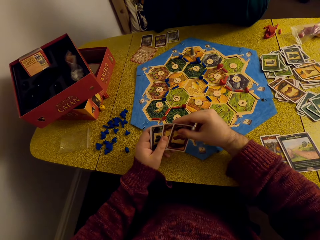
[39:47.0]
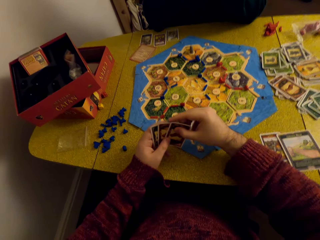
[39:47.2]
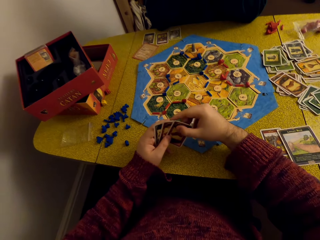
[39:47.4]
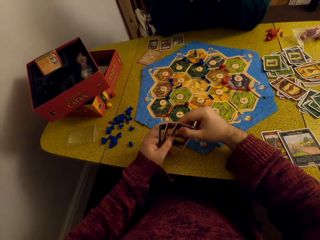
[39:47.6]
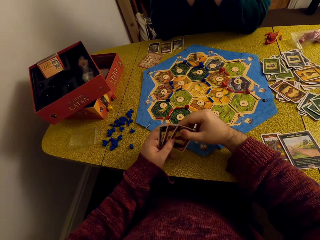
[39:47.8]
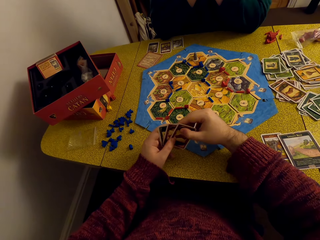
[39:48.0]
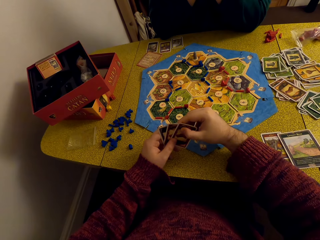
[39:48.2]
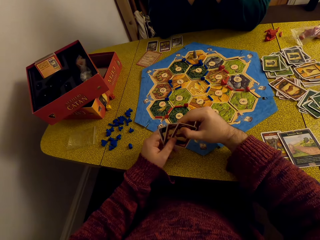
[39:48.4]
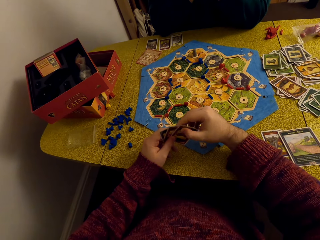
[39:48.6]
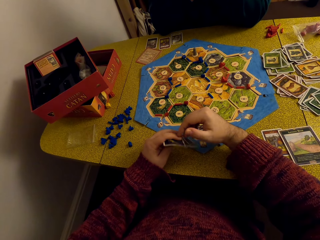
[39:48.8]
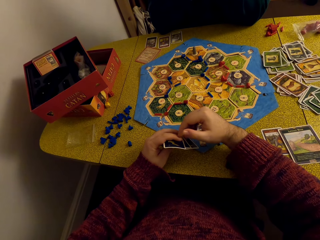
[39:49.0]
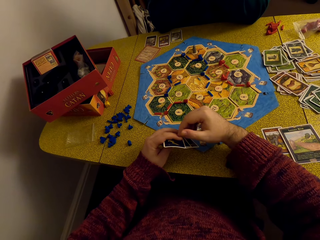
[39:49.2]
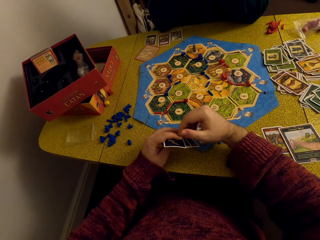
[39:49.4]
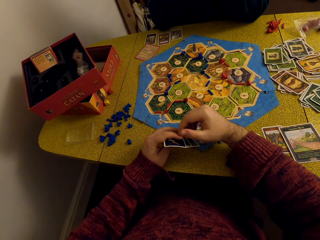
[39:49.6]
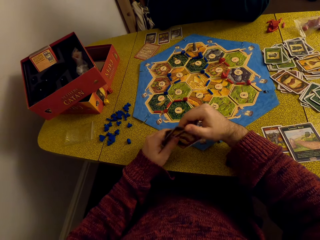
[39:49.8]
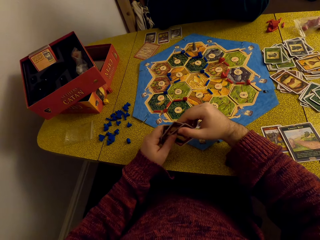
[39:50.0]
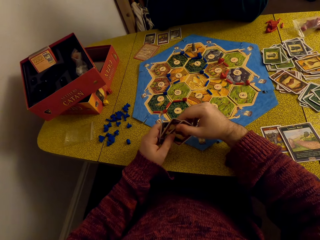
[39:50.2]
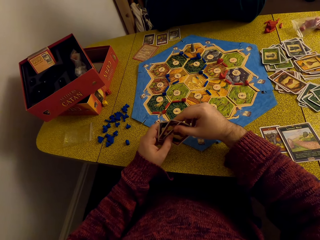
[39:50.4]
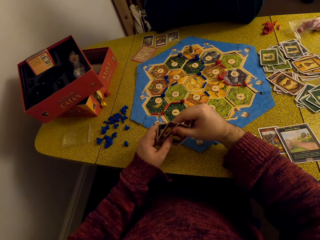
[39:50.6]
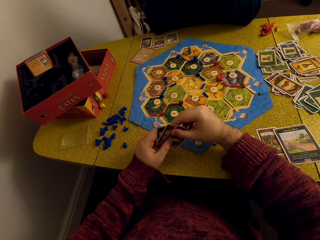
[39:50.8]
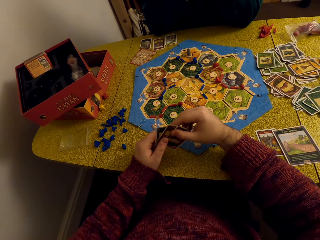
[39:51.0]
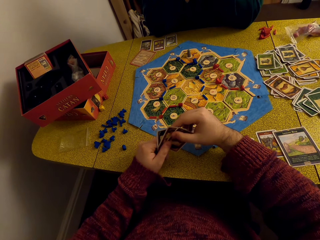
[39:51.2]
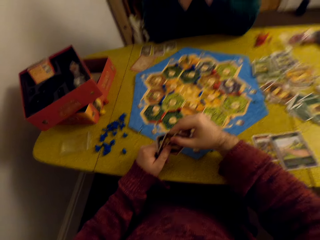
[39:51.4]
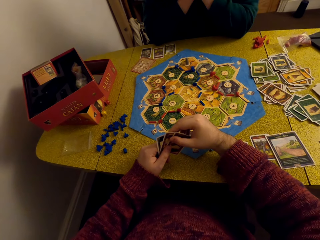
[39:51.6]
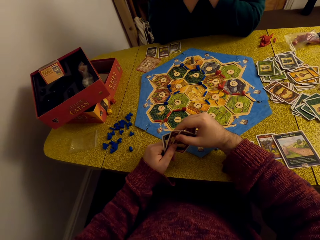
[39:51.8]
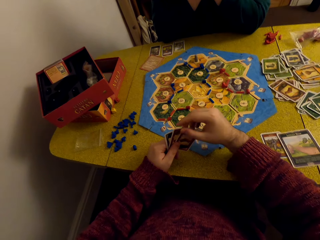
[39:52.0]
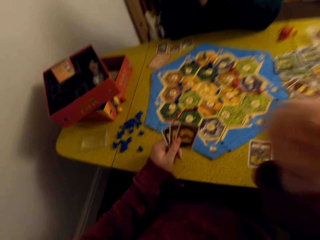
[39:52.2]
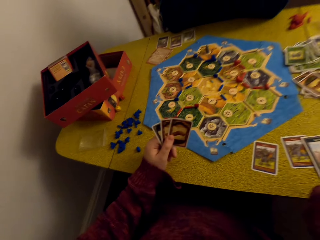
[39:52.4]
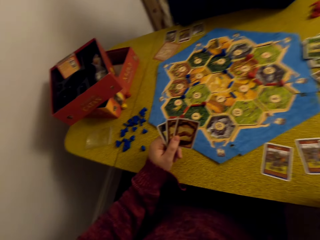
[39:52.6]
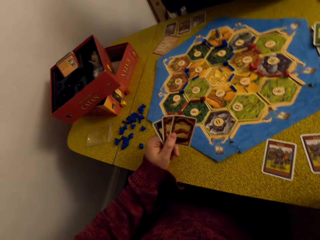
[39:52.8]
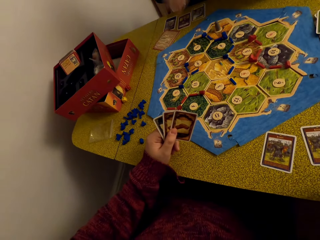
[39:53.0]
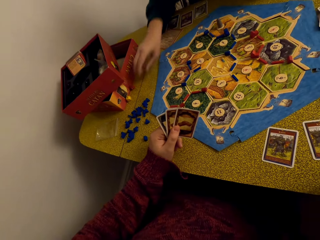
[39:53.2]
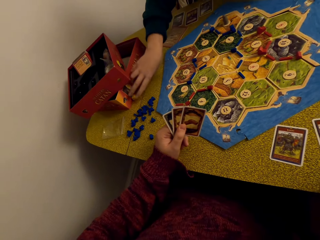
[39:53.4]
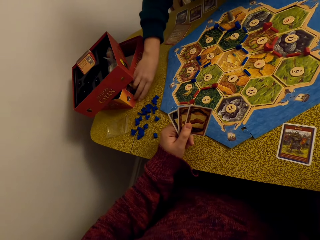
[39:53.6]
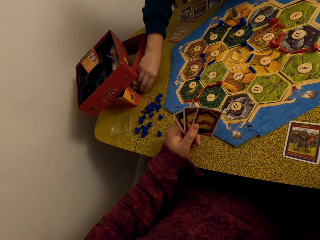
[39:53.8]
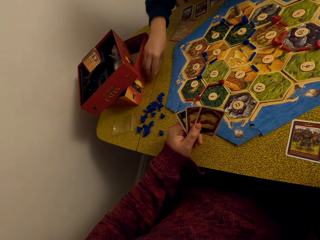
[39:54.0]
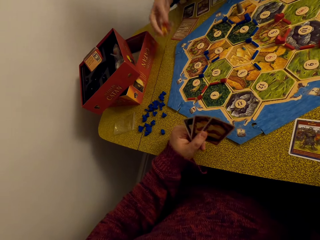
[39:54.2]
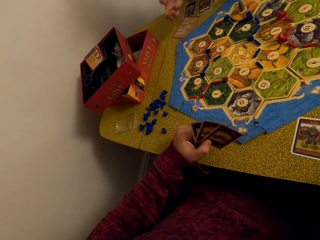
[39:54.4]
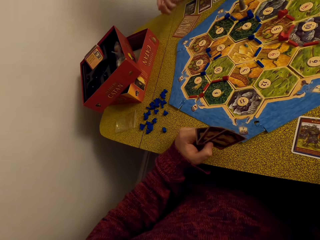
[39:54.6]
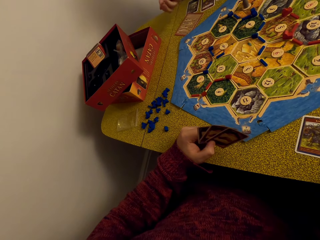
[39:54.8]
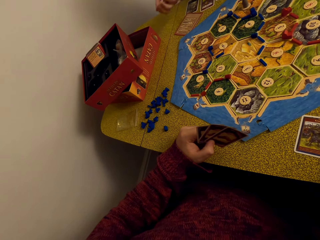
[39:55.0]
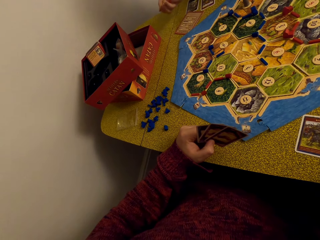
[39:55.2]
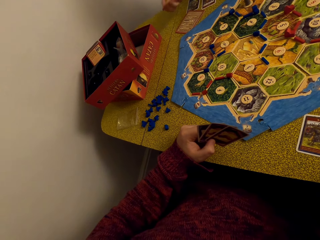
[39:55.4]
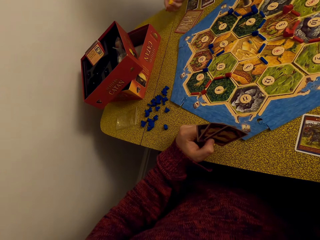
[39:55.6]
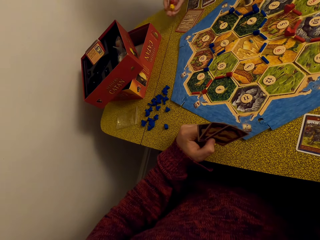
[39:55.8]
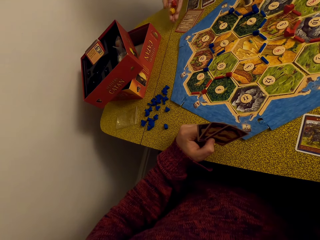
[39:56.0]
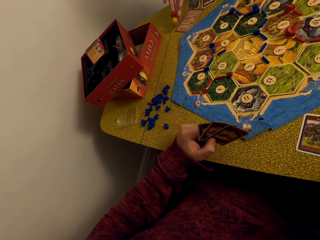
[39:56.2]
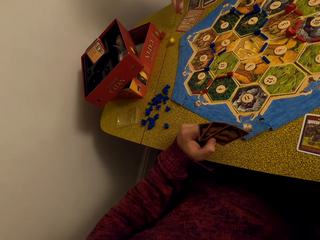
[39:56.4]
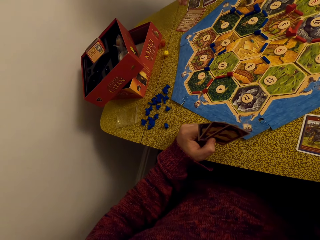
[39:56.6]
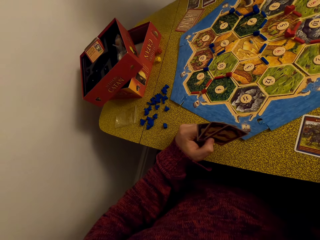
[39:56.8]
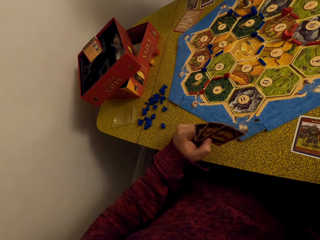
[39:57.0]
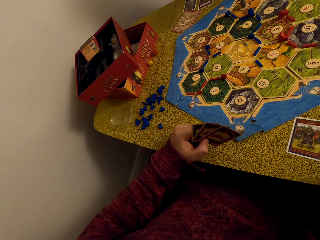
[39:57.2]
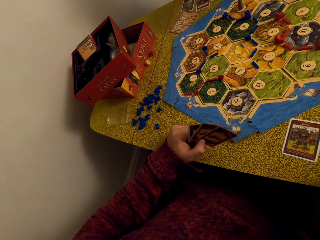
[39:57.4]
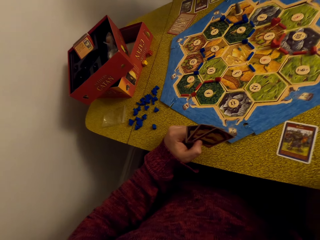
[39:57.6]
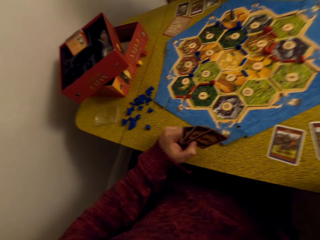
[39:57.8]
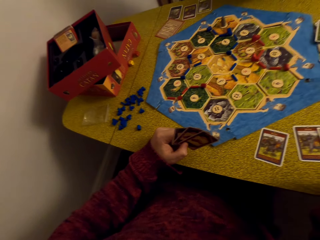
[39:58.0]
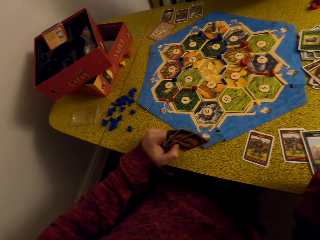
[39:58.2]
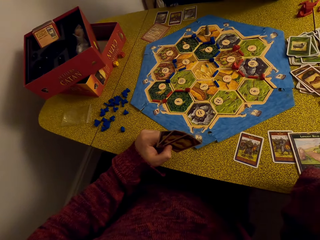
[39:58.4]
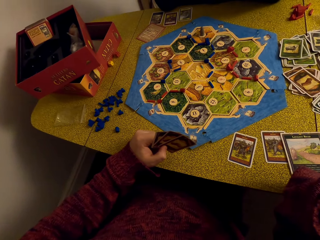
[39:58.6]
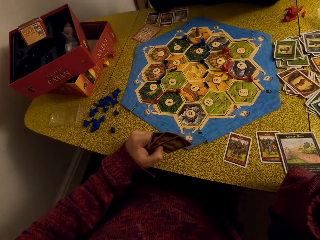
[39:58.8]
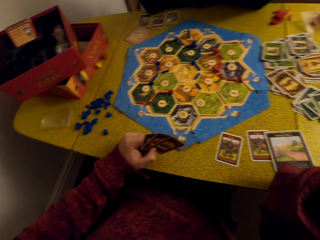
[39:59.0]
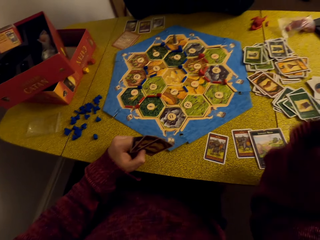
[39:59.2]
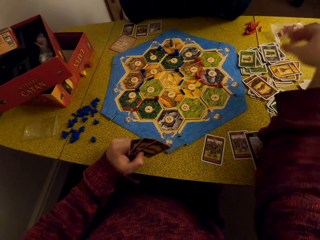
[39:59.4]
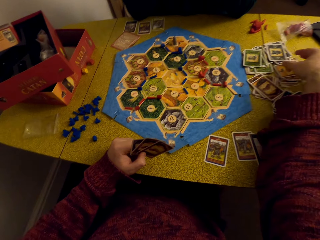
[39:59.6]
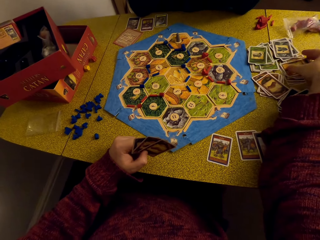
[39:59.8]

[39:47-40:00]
The camera wearer lifts her hand. A woman takes the dice or balls from the table. The woman rolls the dice. The camera wearer looks at the cards. The woman drops the balls on the table. The camera wearer looks at the cards.

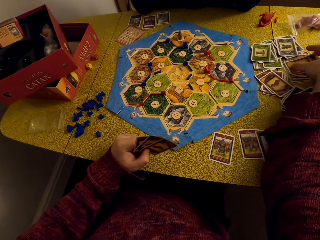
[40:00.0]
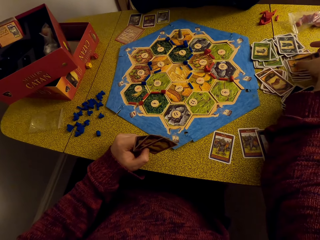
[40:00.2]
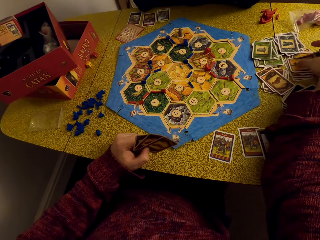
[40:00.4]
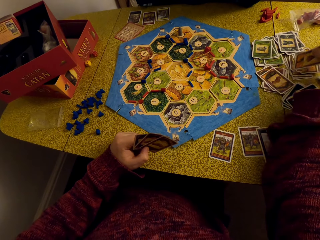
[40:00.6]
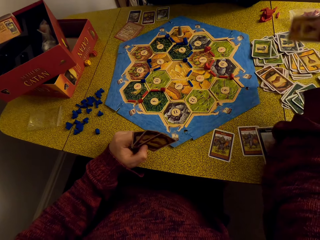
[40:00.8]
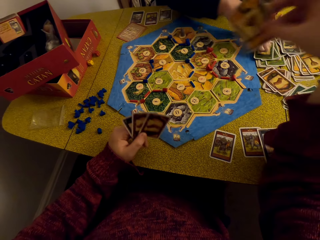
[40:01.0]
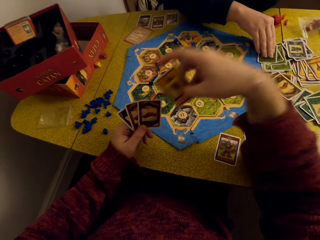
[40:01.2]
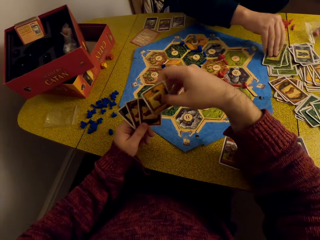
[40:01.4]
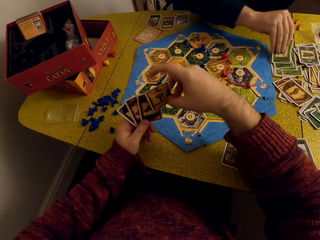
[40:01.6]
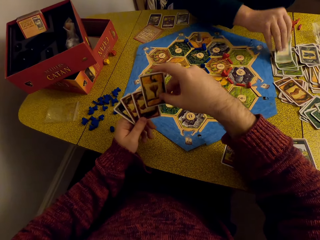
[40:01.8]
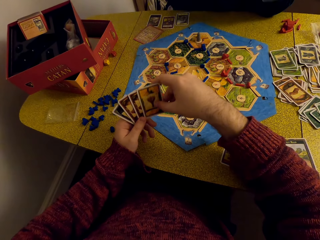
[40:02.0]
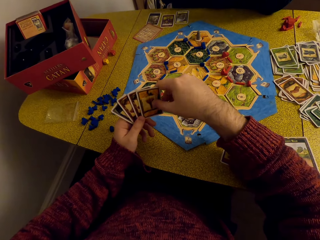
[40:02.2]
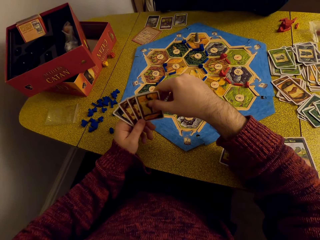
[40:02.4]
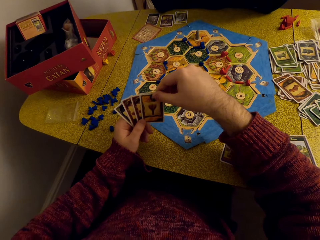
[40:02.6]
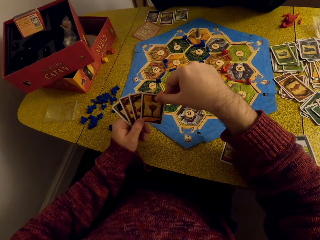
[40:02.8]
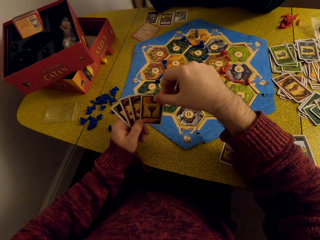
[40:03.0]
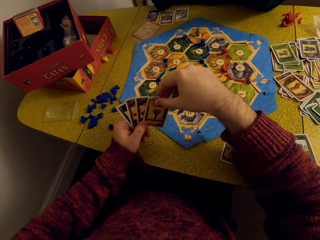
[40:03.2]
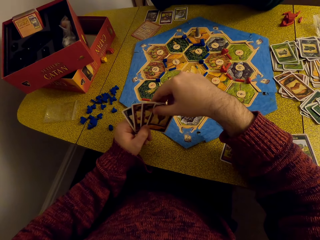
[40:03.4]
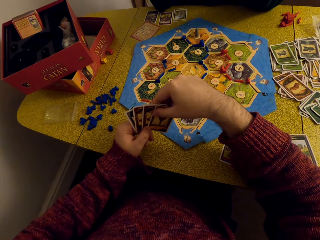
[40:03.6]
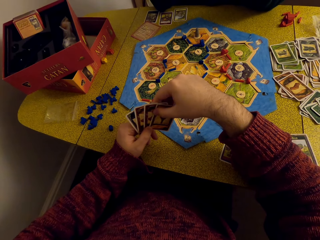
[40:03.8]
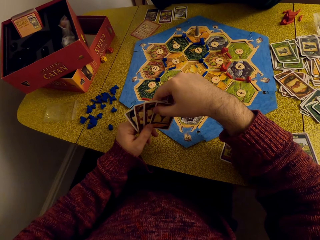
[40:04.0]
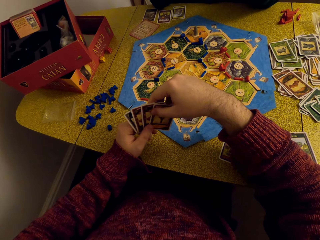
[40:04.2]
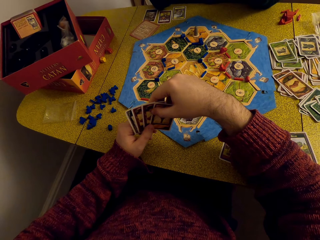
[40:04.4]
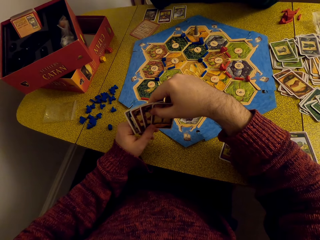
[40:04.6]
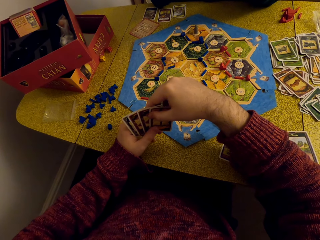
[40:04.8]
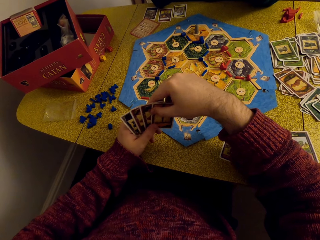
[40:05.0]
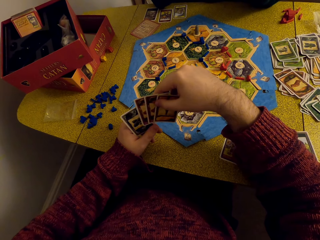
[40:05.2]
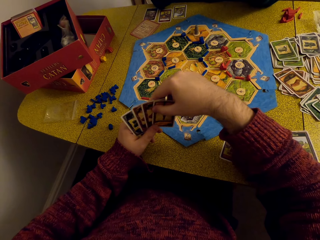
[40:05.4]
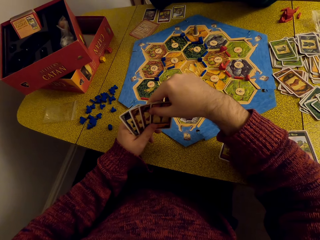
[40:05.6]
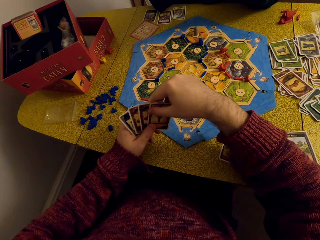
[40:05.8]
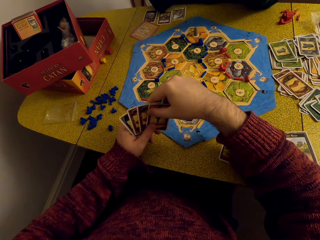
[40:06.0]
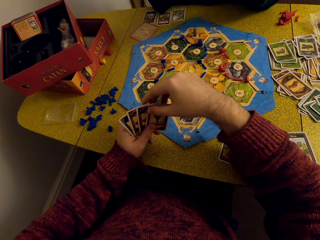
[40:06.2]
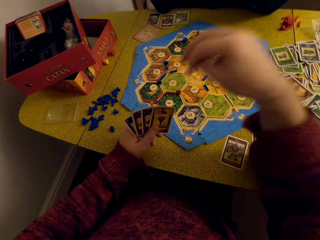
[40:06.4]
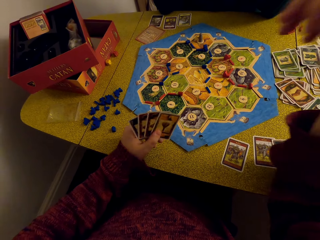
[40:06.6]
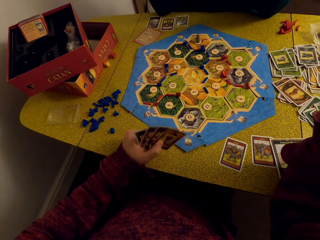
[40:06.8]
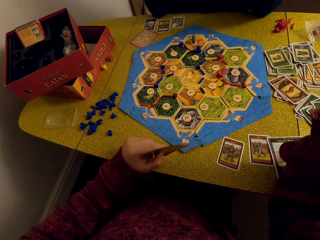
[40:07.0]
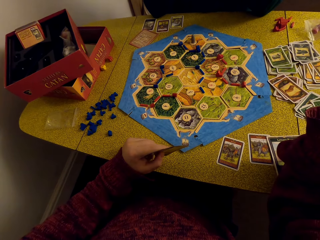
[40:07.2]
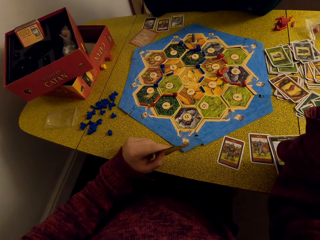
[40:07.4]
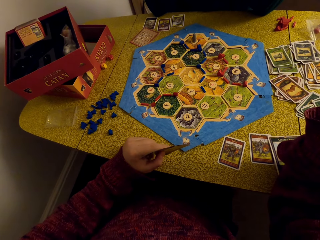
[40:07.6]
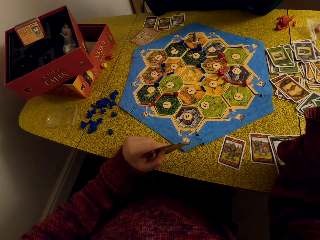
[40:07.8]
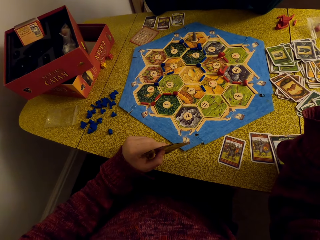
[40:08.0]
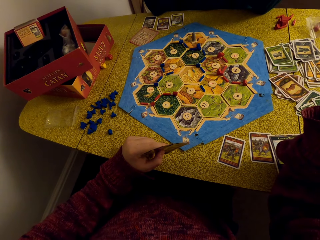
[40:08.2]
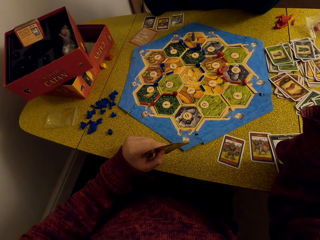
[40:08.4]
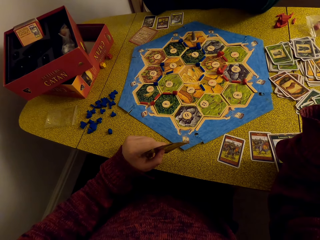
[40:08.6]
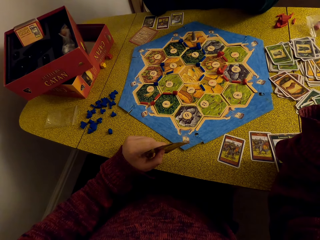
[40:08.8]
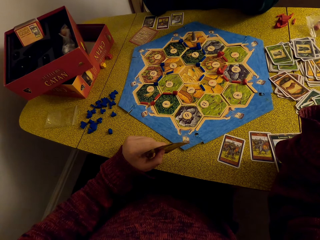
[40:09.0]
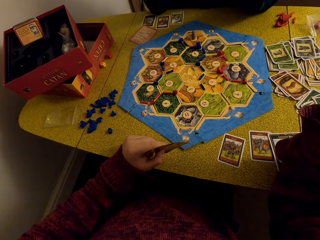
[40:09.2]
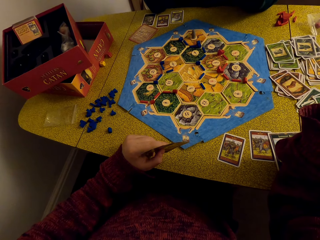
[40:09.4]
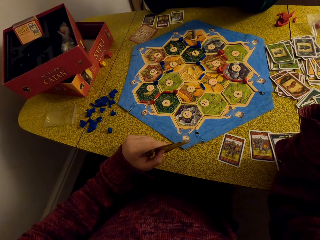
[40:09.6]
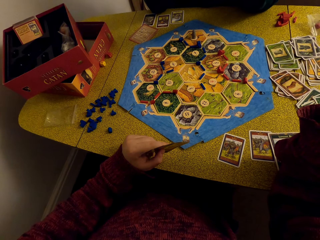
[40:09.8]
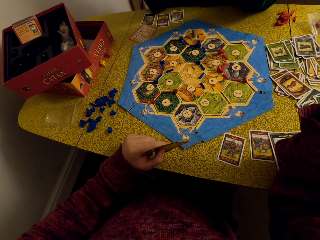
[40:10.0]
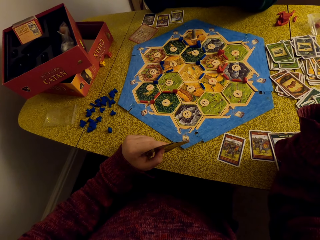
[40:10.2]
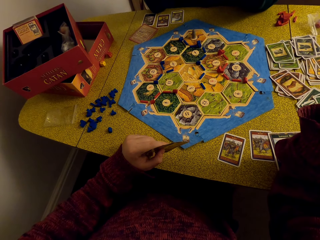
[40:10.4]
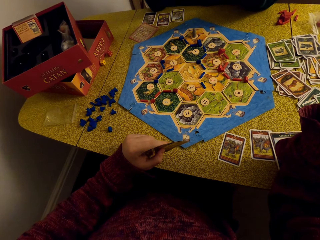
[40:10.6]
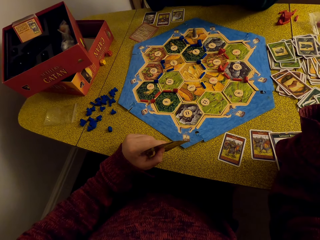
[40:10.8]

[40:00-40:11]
The camera wearer picks a card from the other cards on the table. A woman picks a card from the other cards on the table. The camera wearer looks at the cards. She lifts her hand.
